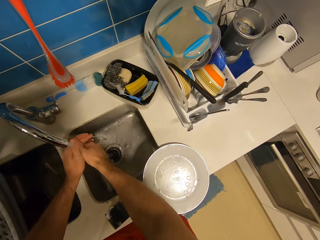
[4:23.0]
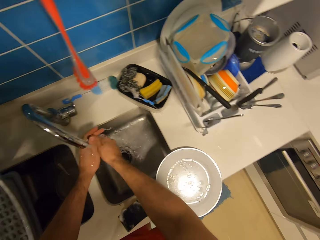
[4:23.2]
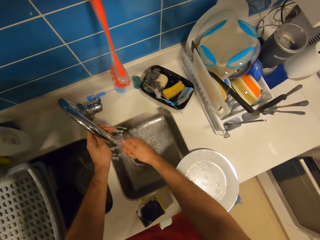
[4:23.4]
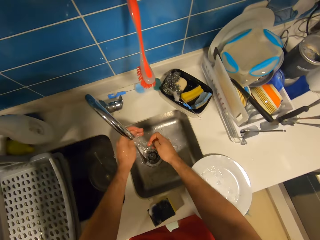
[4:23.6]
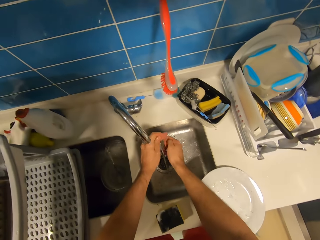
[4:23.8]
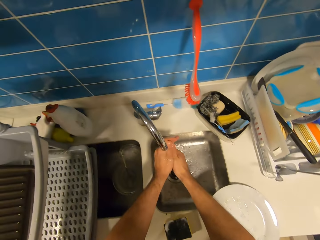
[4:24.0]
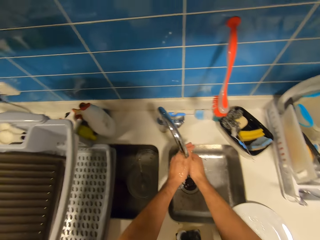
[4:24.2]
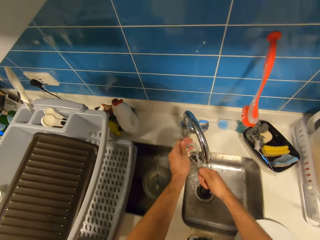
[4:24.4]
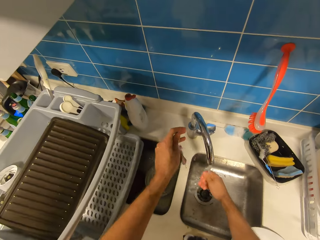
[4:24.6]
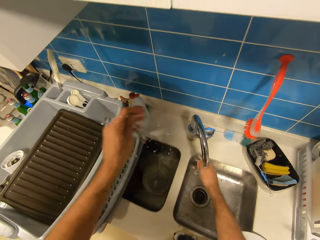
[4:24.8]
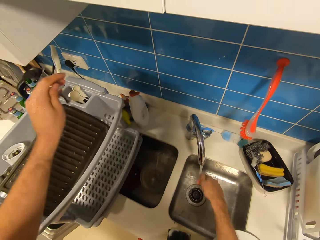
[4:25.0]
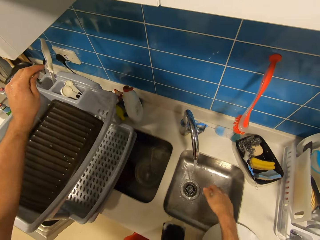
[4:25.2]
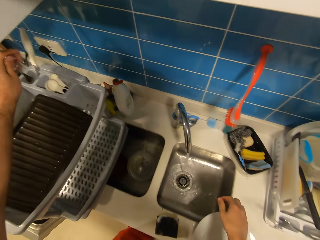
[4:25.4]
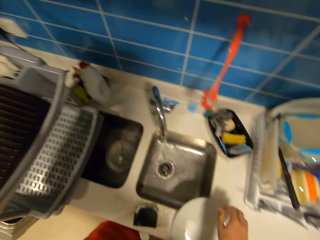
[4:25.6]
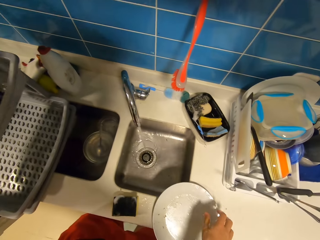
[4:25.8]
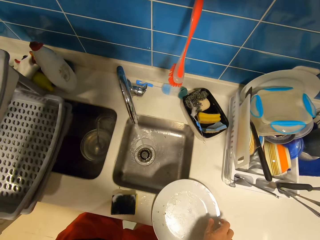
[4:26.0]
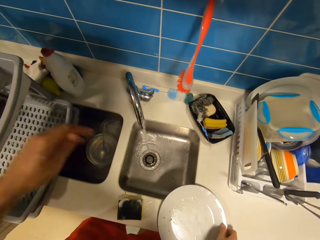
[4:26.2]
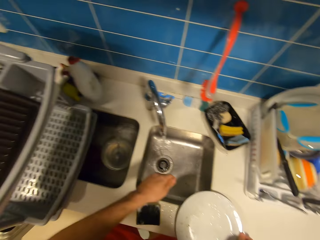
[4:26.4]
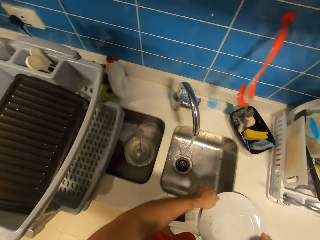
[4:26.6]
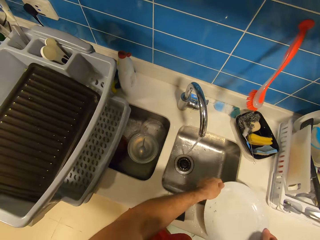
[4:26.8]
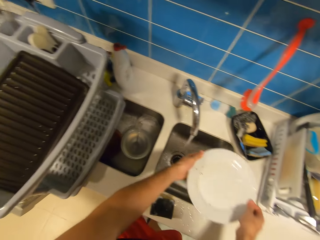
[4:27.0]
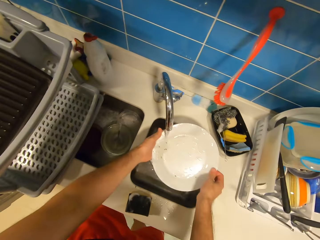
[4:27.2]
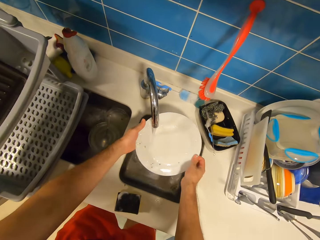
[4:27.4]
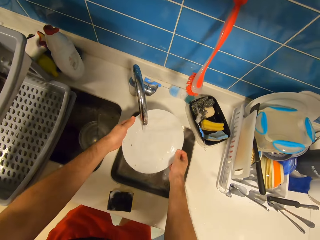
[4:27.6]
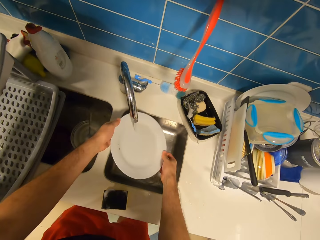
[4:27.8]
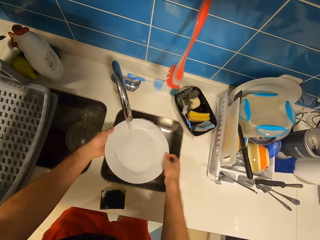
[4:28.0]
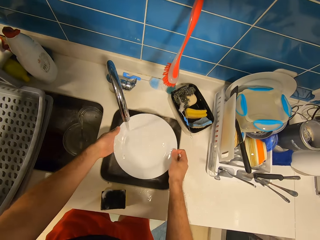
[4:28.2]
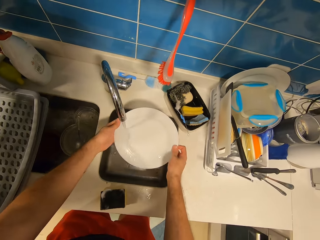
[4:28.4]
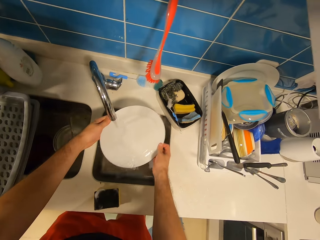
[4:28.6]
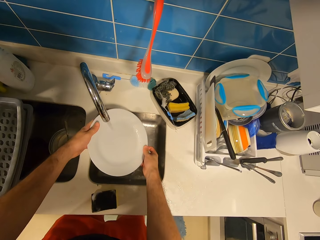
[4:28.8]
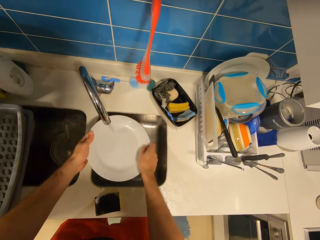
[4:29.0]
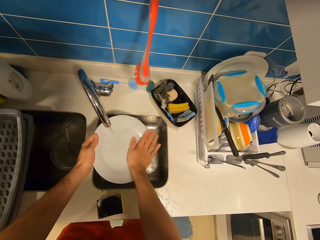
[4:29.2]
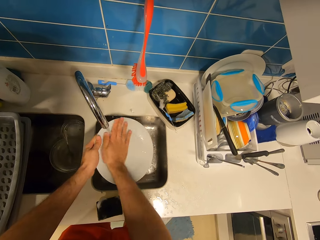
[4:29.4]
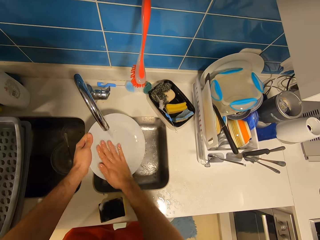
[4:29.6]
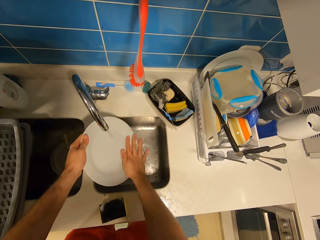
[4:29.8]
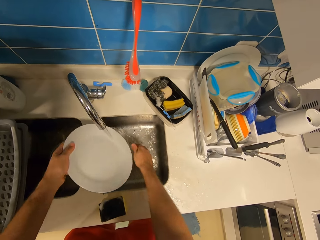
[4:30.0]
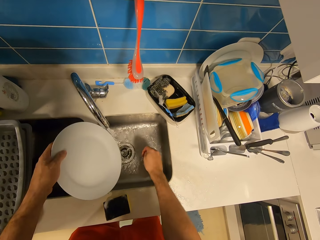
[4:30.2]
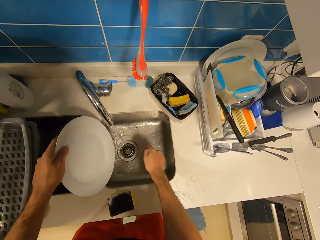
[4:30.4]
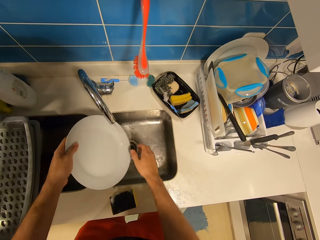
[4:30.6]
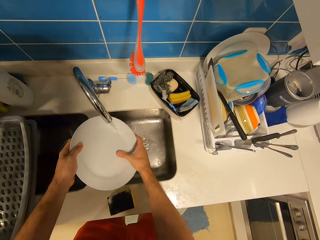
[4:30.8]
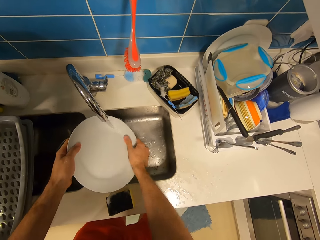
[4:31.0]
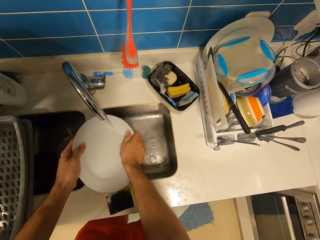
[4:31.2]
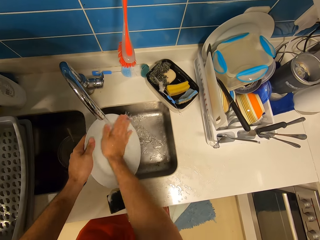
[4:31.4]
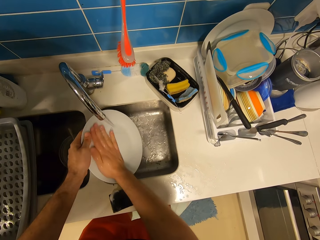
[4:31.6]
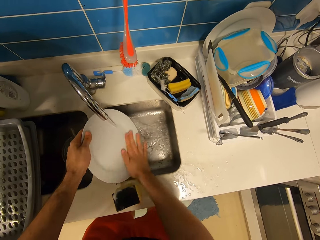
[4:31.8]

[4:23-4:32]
The camera wearer places the spoon in his left hand in the rack. He picks up the plate on the kitchen slab with both hands. He rinses the plate under the tap.

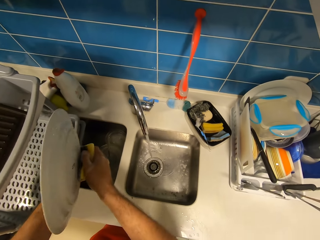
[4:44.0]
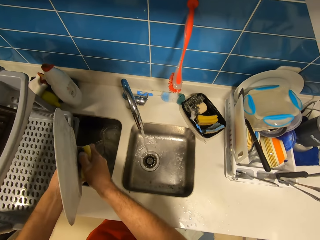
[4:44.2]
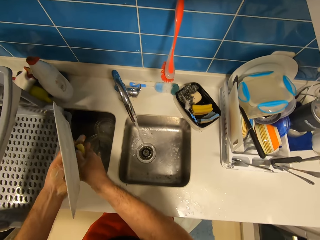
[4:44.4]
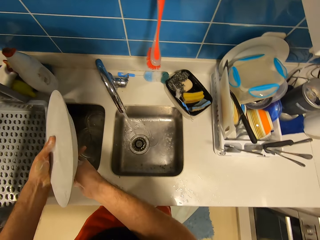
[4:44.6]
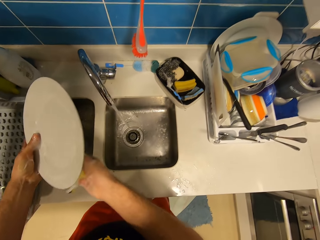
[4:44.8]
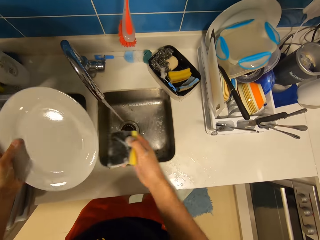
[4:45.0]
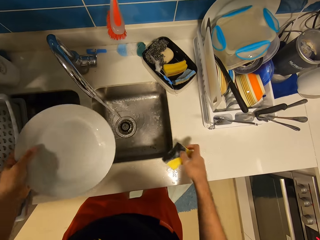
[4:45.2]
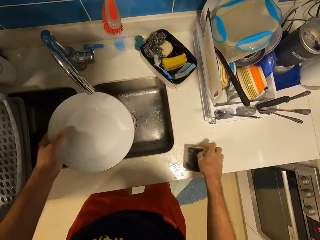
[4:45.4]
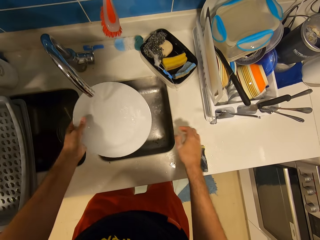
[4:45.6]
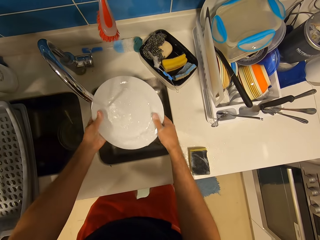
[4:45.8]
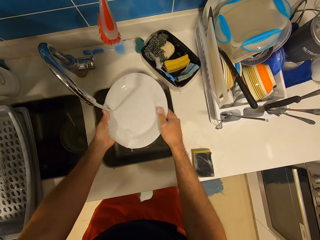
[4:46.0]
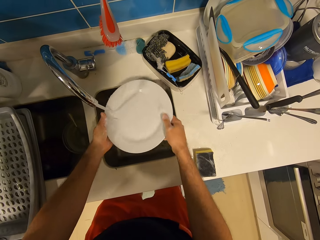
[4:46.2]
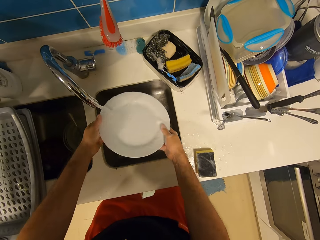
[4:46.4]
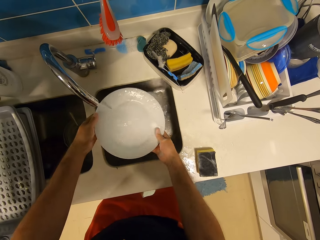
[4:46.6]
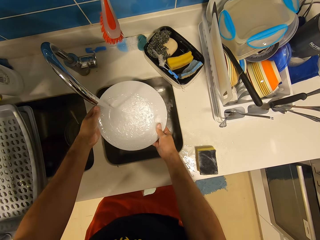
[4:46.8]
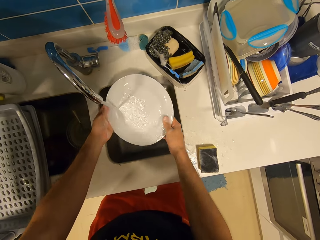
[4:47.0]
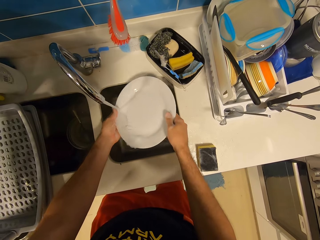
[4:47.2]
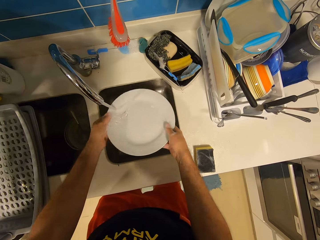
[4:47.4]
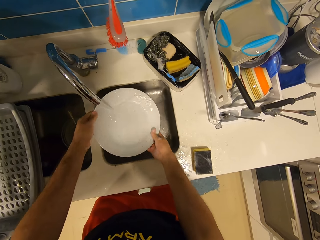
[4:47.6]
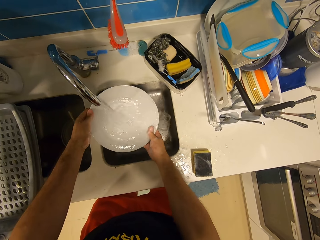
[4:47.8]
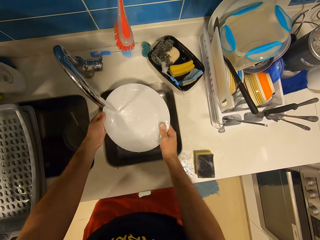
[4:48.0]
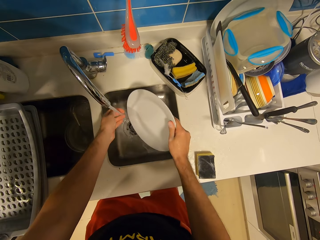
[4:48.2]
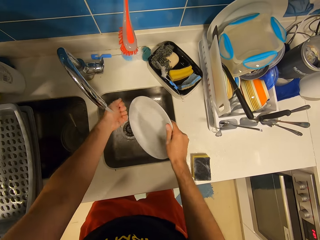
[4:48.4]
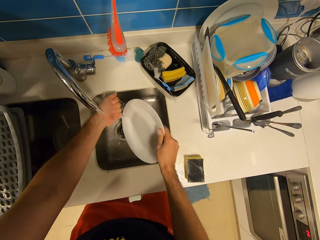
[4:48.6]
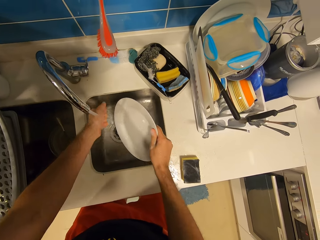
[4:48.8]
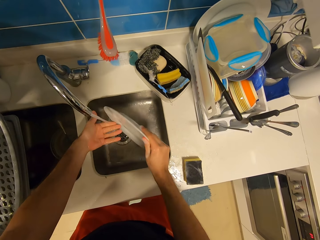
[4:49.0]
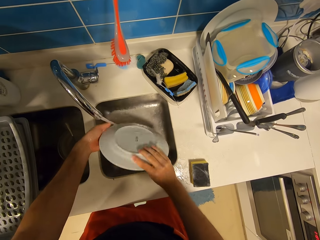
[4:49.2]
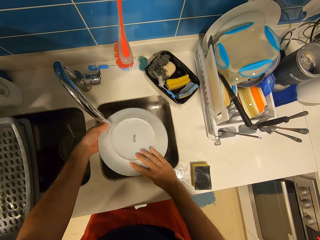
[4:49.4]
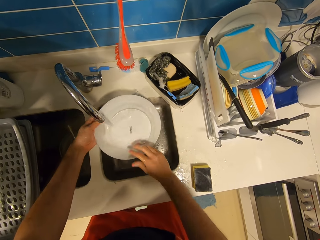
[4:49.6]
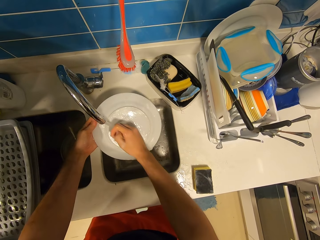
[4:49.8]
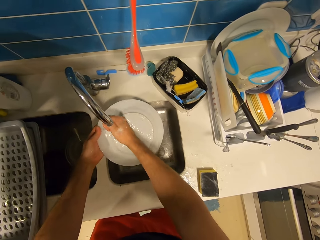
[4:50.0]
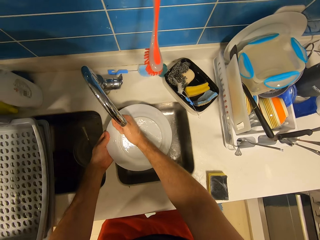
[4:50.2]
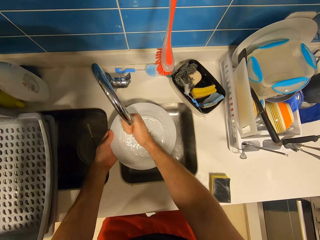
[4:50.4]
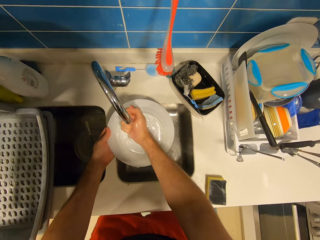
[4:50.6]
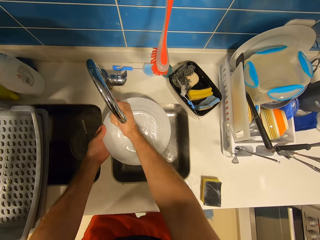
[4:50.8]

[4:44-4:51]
The camera wearer rinses the plate under the tap with both hands.

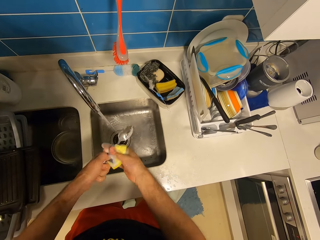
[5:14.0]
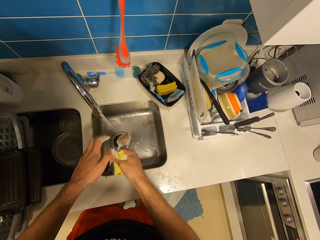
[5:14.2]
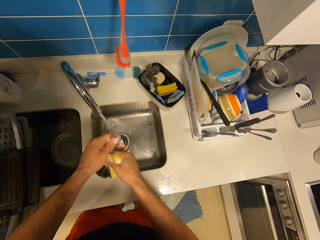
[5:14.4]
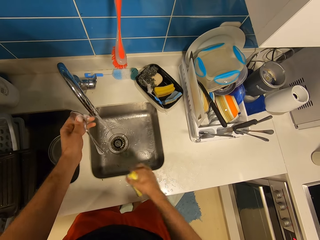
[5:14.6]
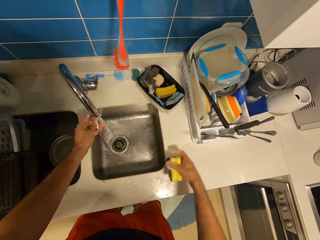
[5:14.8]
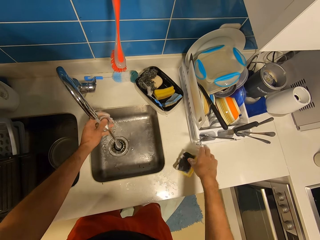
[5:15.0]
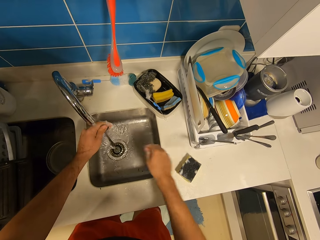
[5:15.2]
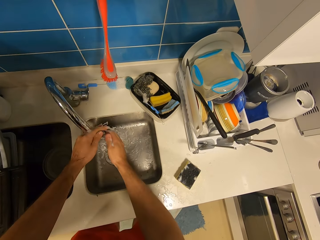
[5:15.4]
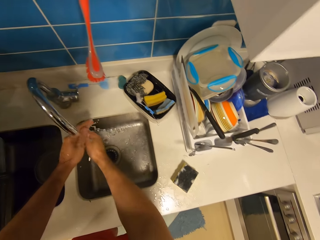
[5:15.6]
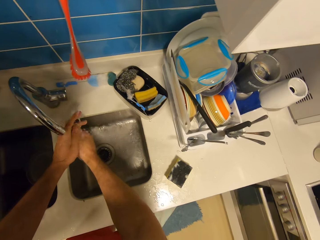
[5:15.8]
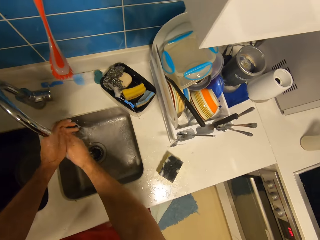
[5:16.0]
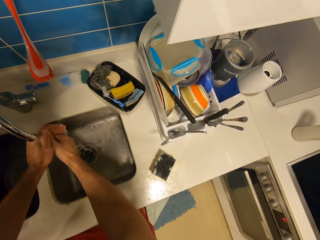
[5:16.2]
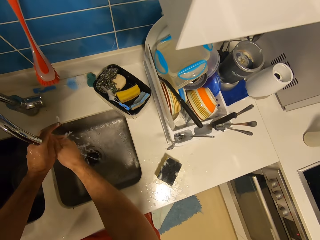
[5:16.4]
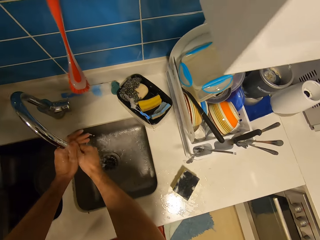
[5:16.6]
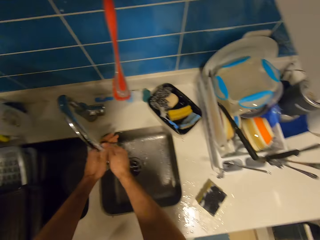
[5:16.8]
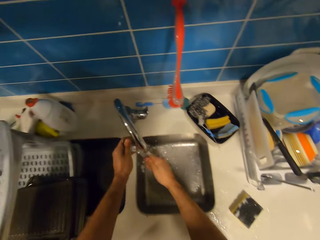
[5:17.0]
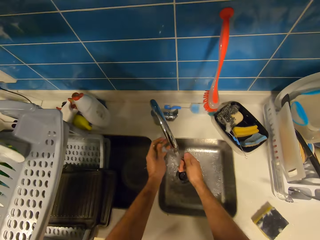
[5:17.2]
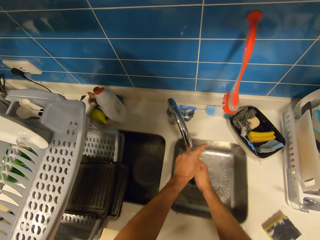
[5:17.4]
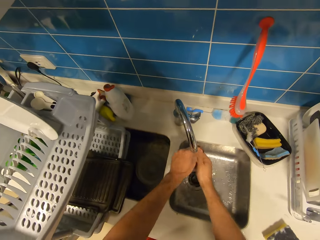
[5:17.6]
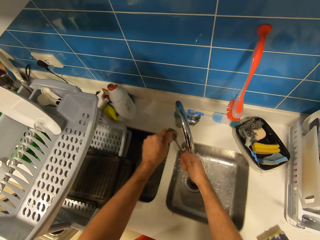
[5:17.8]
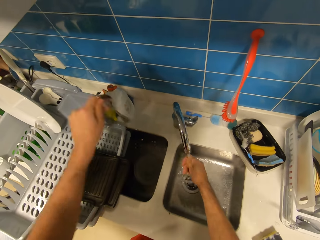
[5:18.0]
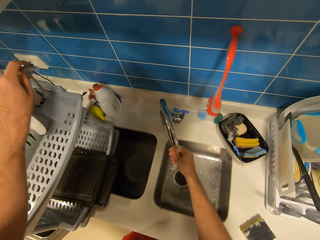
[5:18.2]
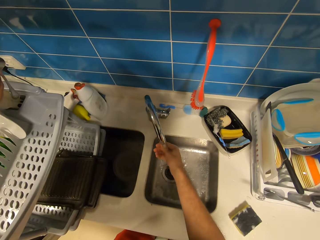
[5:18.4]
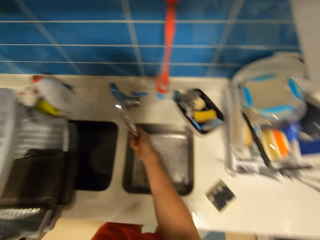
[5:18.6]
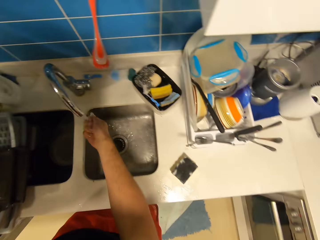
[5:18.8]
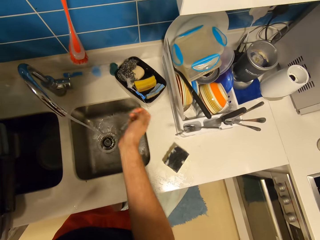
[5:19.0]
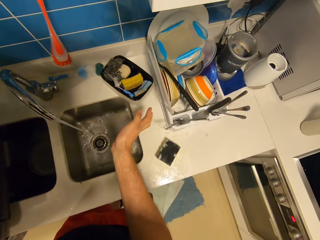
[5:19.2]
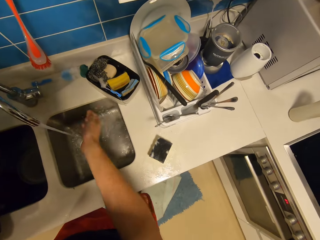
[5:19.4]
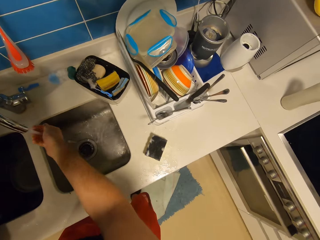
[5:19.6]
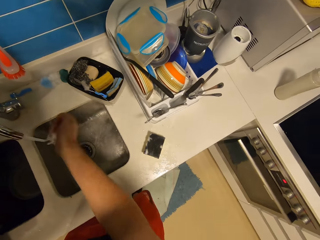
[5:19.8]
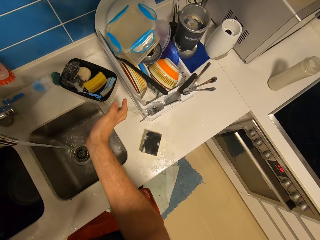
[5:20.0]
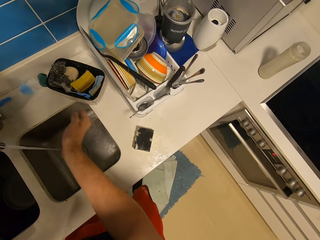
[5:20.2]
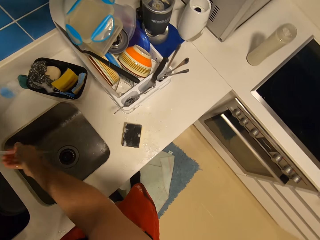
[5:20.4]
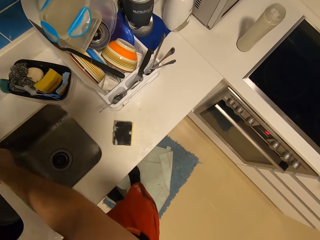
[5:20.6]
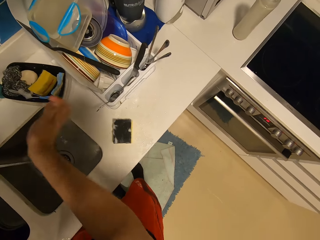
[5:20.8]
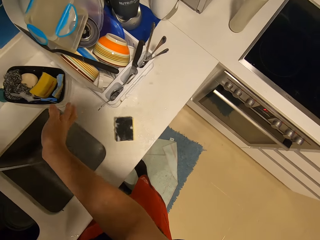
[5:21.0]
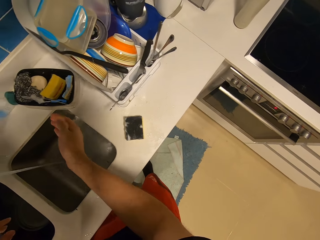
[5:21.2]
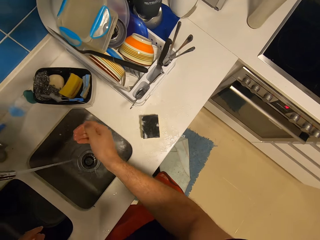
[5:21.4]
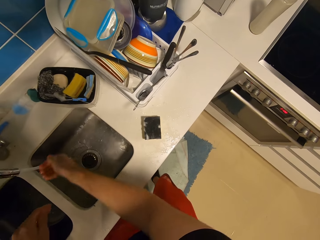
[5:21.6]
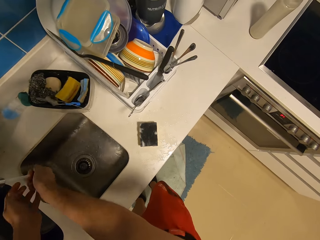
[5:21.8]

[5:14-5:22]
The camera wearer rinses the spoon under the tap with both hands. He takes water from the tap with his right hand. He drops the spoon with his left hand in the plate rack. He throws the water in his right hand on the kitchen slab. He washes his hand.
